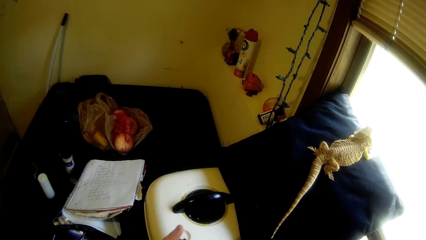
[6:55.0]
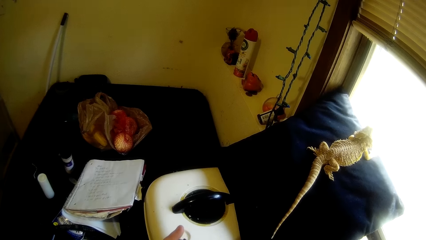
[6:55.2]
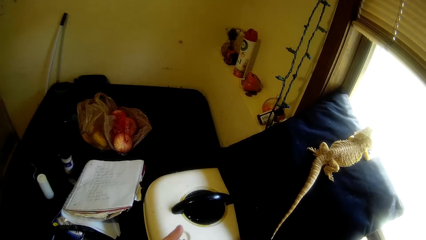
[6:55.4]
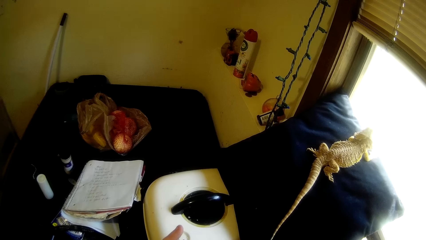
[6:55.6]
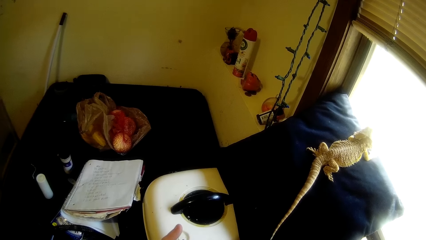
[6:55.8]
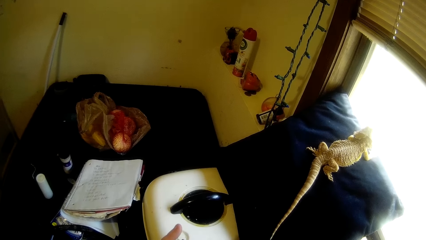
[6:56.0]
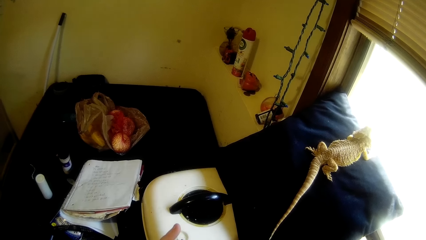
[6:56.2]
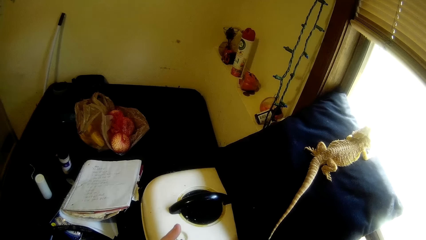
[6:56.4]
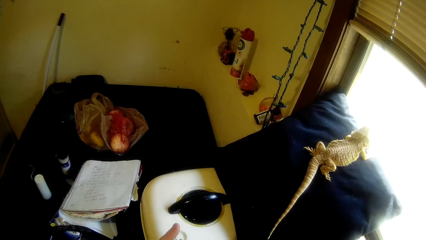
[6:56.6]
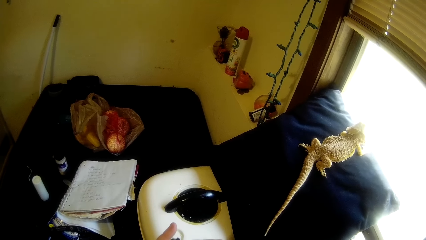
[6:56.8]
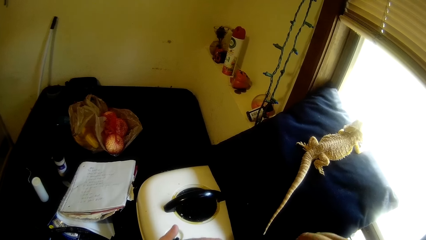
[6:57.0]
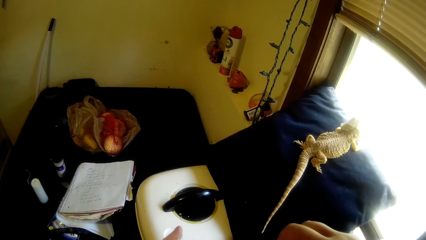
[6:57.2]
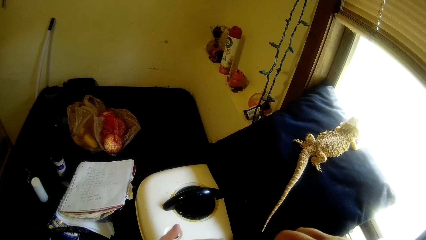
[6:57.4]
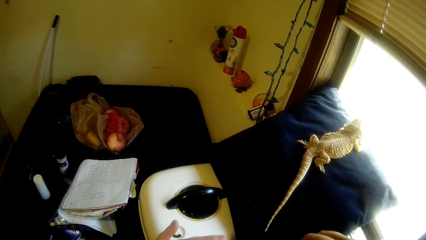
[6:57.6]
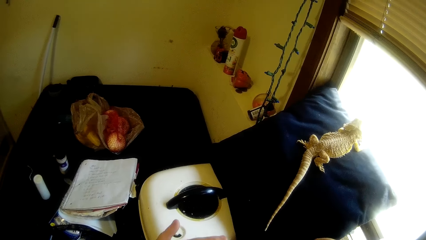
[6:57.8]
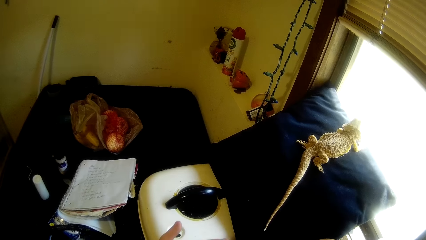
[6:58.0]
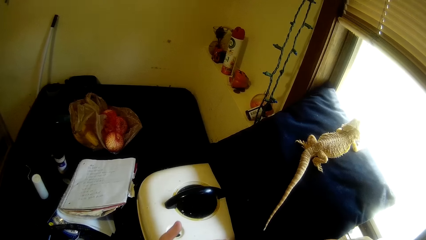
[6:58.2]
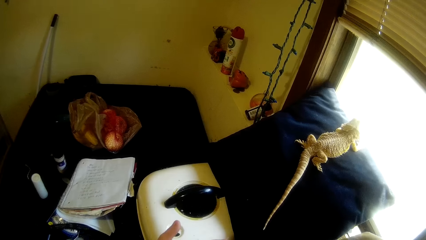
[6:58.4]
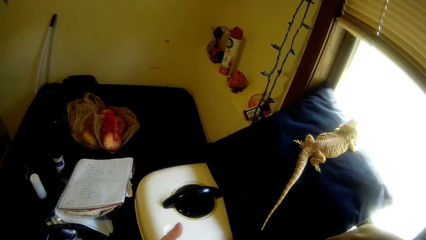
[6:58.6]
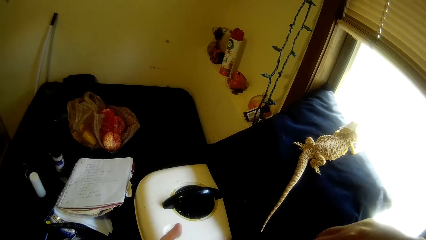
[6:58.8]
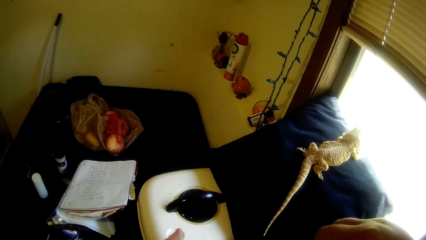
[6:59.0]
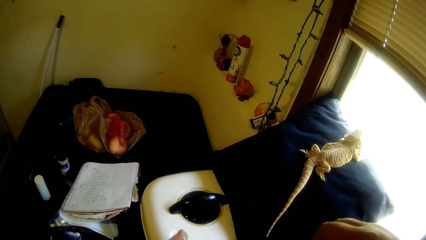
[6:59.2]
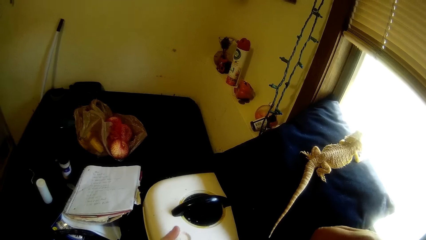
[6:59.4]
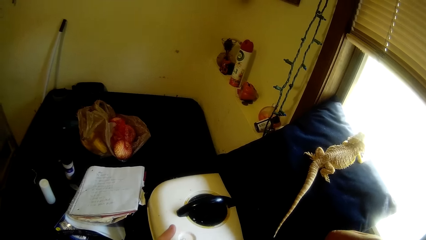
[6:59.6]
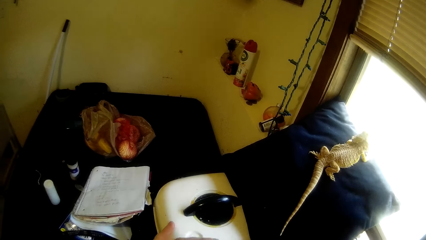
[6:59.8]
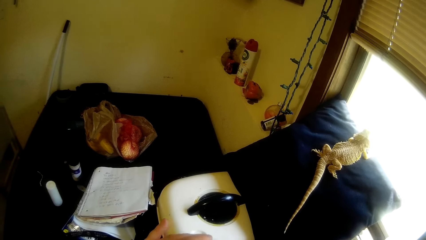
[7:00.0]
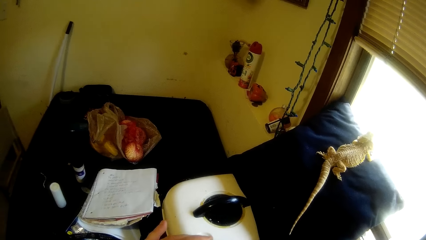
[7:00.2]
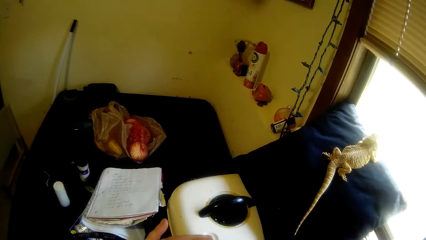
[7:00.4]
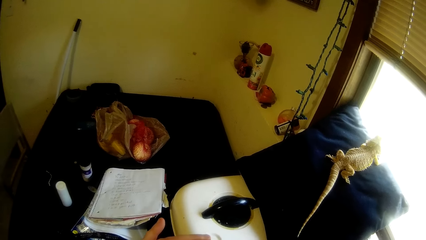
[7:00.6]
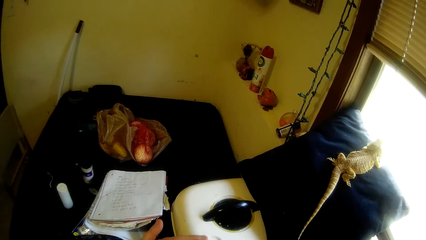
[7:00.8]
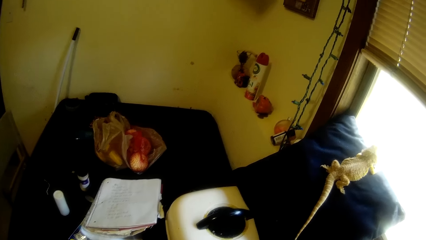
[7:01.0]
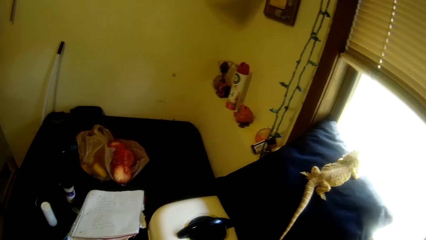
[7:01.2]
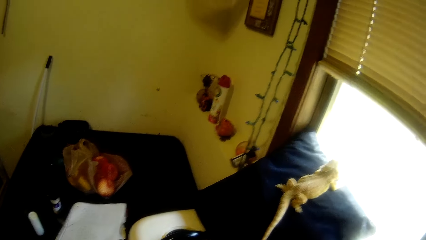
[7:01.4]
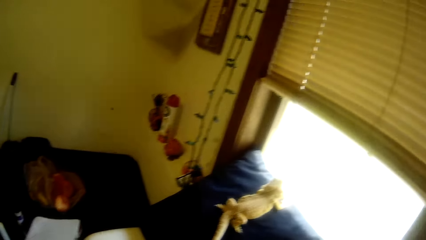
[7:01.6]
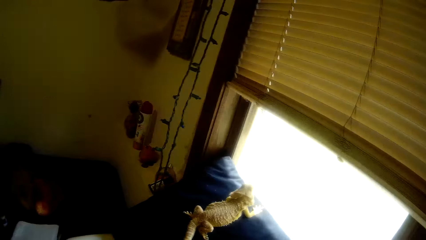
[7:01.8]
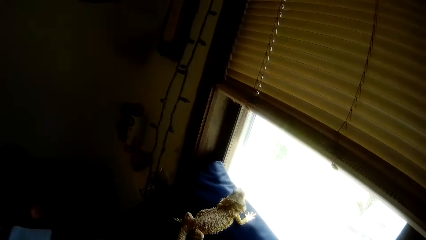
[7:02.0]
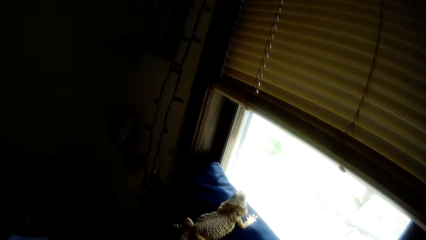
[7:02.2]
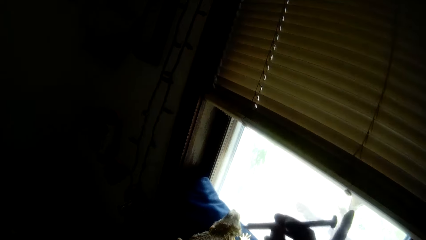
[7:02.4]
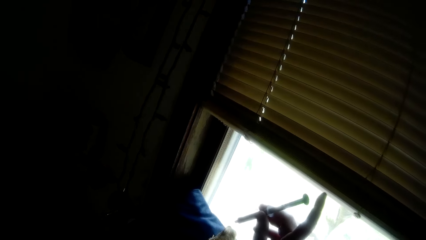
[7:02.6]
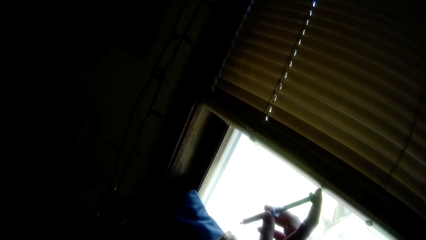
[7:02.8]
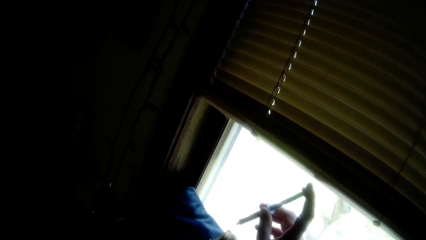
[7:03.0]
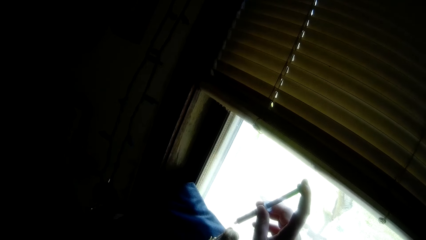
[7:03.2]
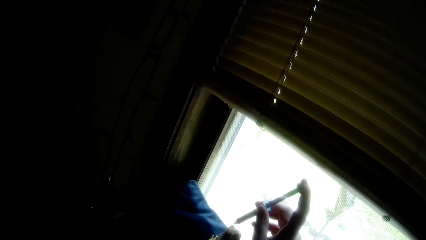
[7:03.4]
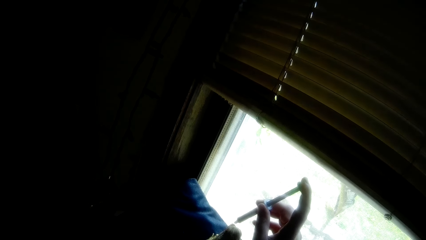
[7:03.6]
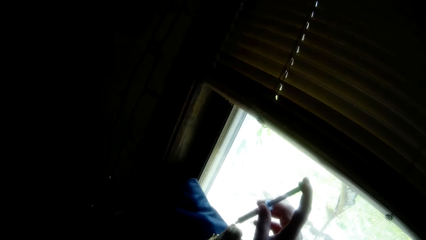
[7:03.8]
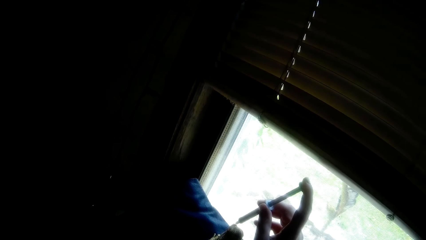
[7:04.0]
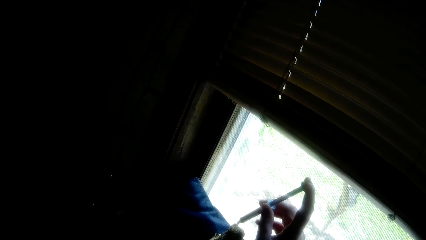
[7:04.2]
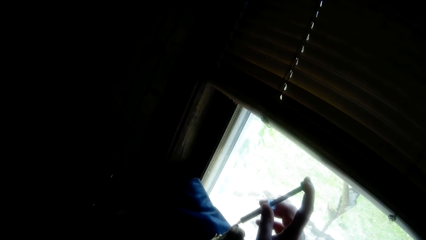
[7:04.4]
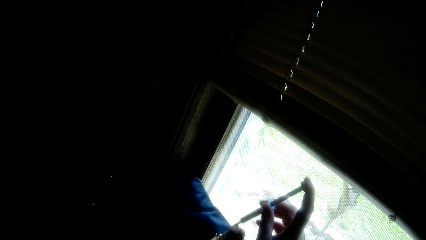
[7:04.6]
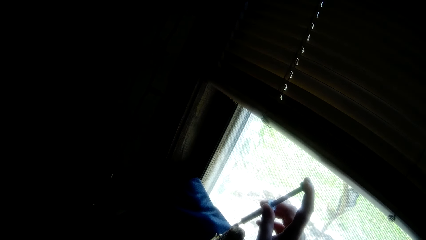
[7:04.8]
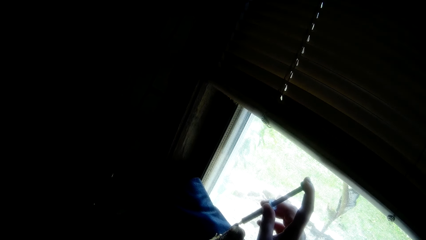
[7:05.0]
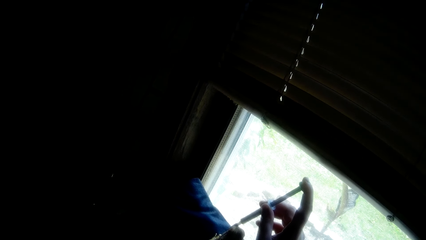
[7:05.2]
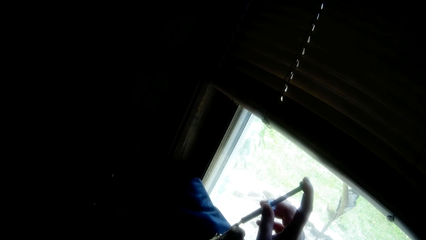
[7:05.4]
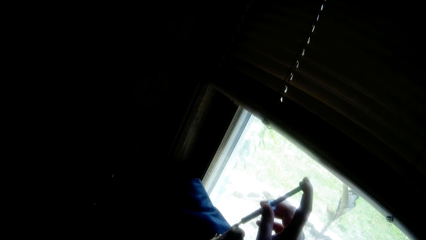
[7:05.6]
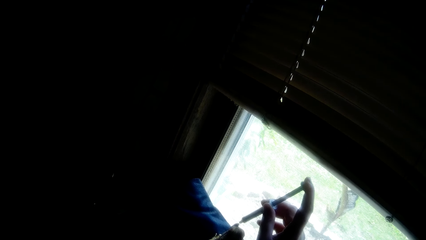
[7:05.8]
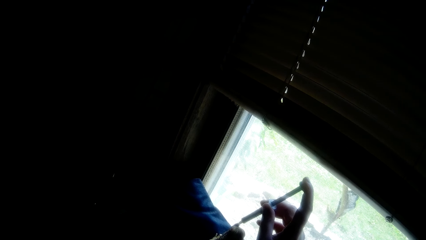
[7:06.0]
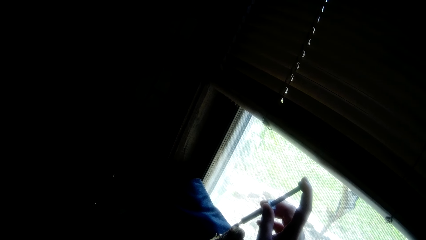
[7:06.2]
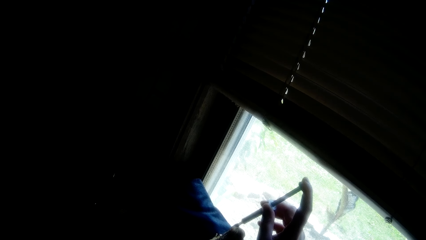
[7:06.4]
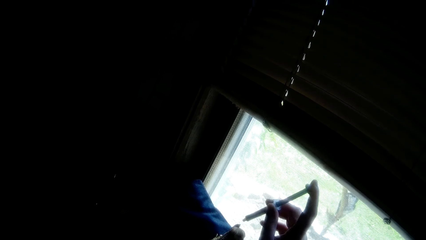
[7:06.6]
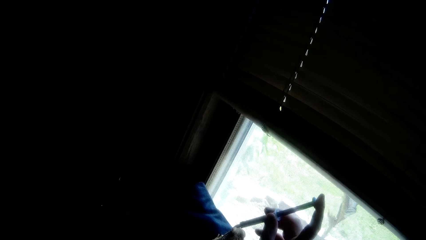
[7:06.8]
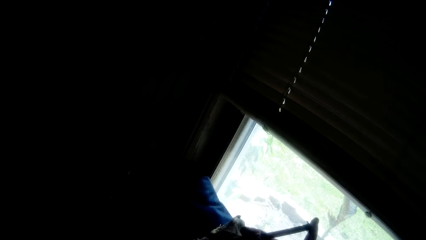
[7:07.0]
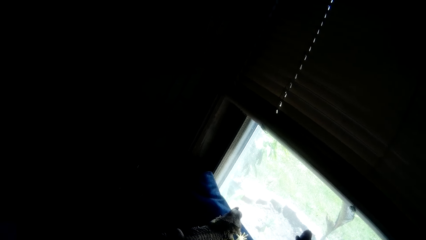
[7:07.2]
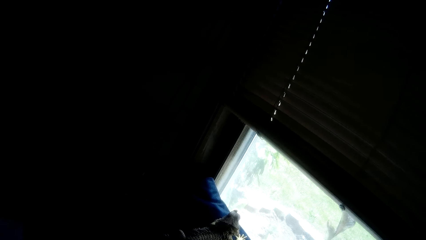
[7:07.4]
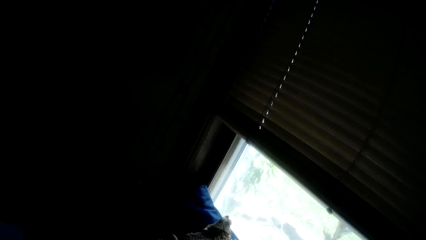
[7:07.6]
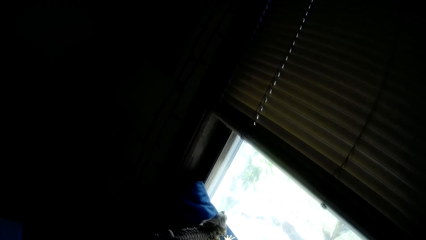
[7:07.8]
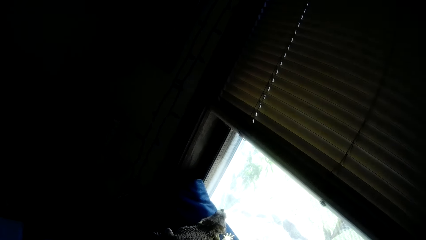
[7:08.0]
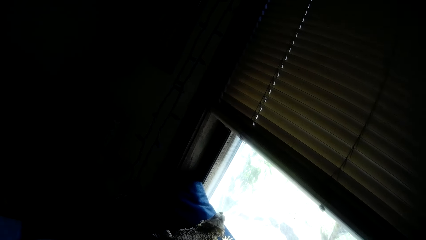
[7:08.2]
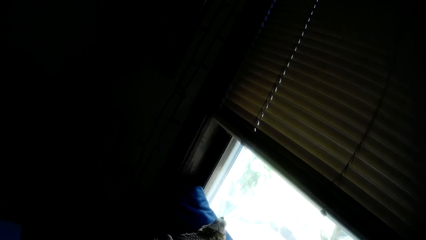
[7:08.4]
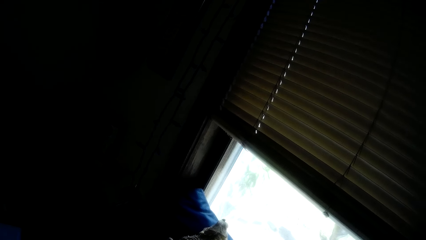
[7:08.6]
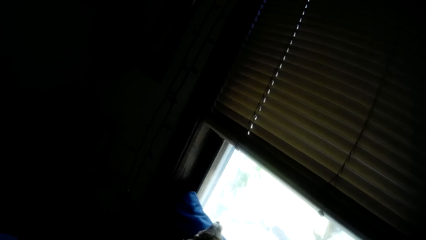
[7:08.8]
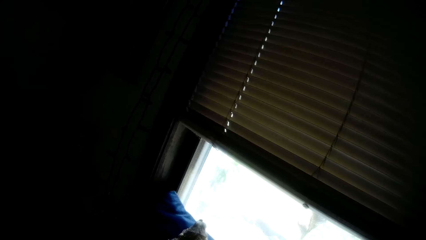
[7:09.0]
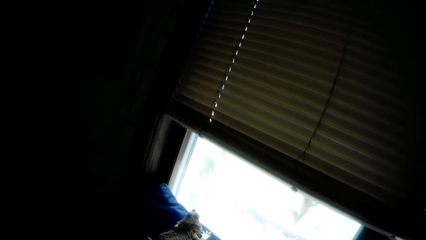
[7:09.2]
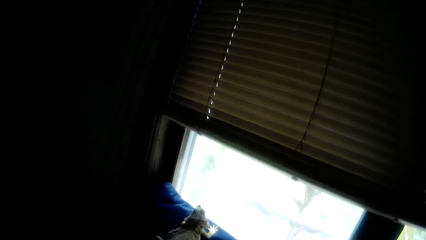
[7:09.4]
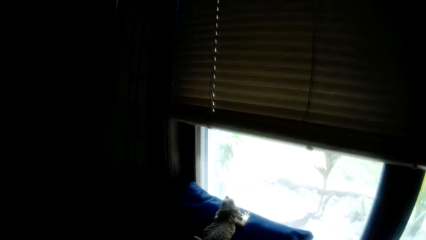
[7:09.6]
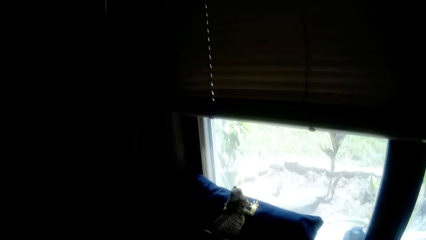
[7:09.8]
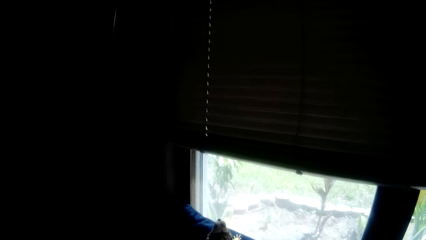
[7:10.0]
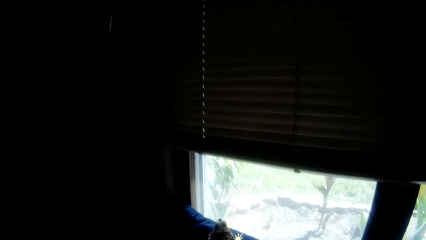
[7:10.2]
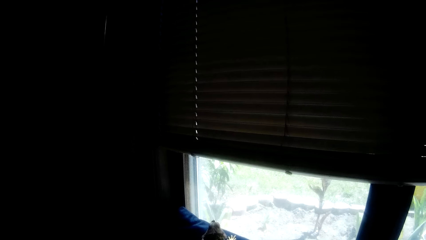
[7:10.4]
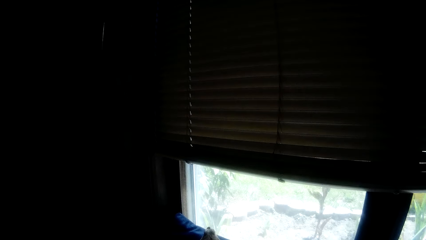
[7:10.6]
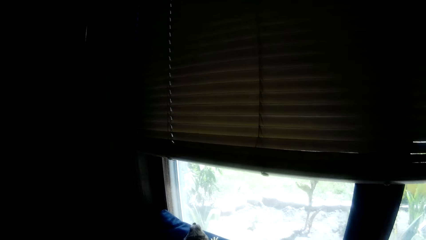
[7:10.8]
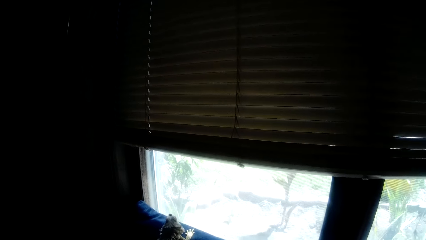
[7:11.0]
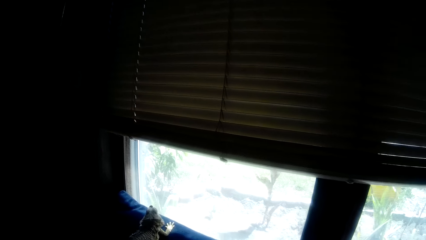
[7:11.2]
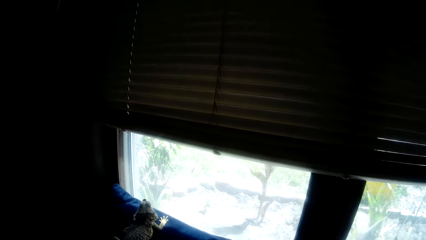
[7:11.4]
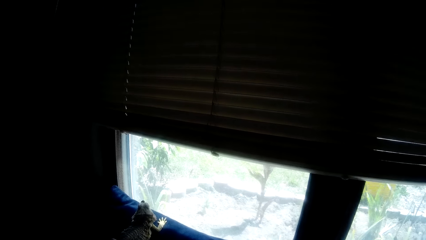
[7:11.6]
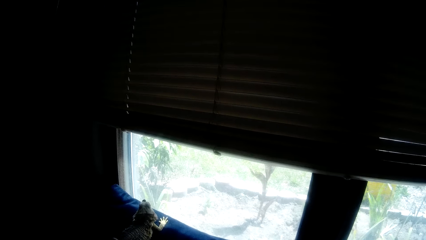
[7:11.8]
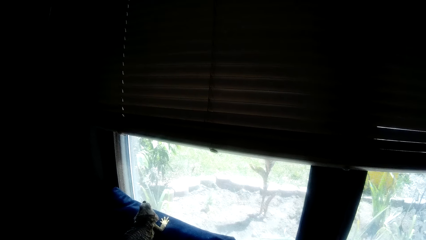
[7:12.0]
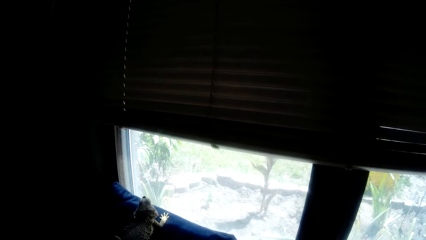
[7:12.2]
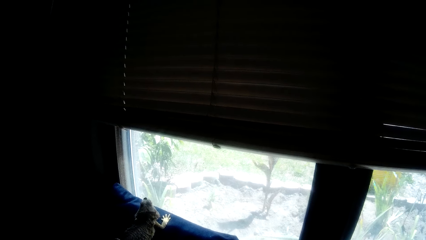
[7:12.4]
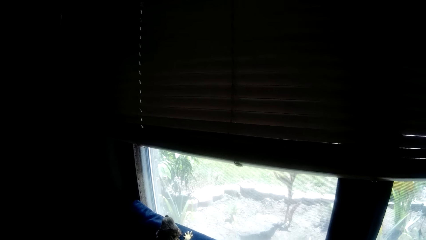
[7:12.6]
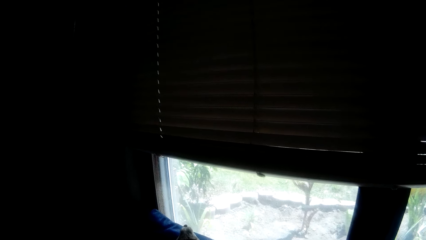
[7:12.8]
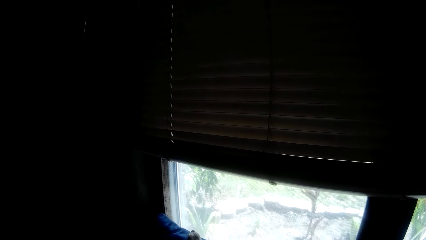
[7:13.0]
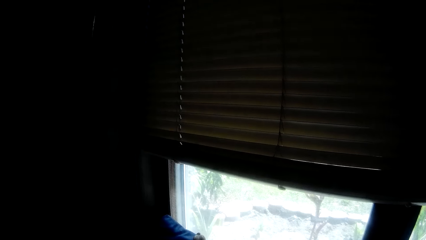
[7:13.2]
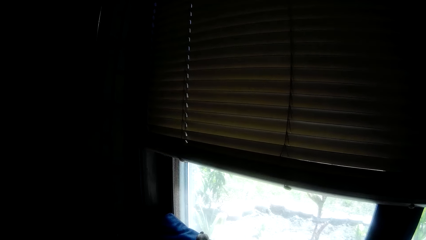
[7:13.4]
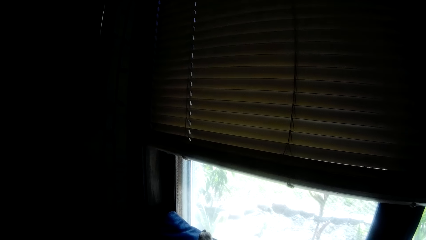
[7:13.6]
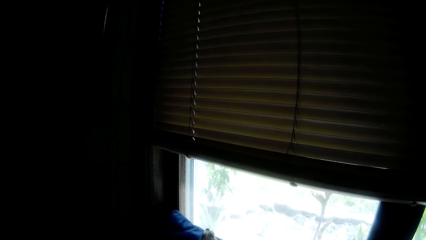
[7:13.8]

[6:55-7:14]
The camera wearer converses with the man. She injects a lizard with a needle. She feeds the feeding formula to an iguana on a chair with the syringe in her right hand. She looks around the house.
